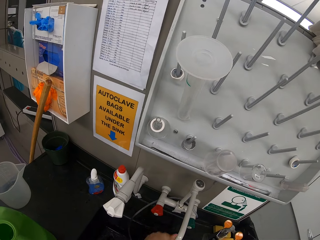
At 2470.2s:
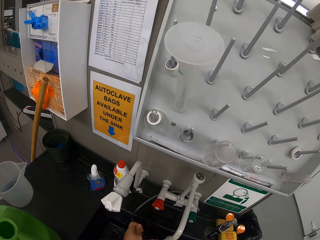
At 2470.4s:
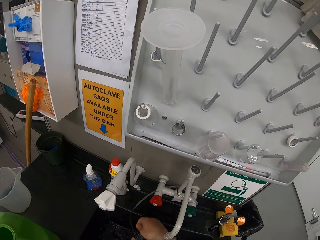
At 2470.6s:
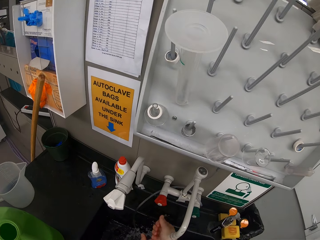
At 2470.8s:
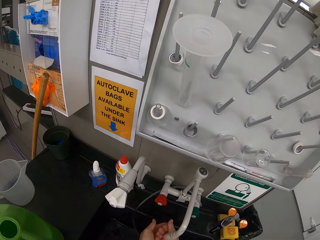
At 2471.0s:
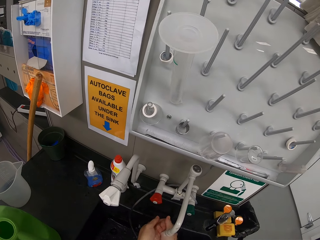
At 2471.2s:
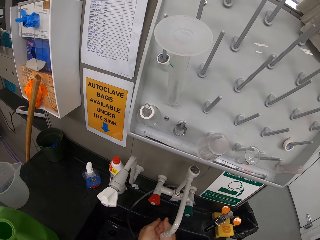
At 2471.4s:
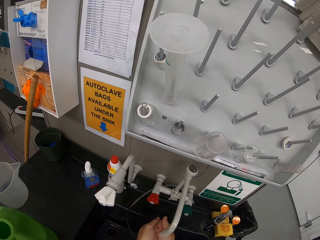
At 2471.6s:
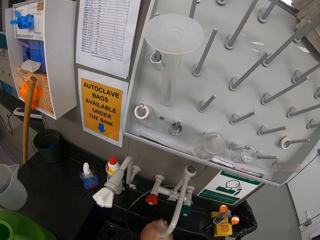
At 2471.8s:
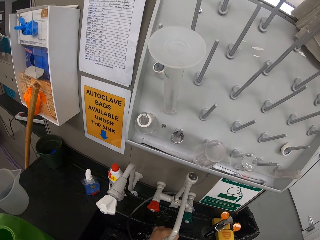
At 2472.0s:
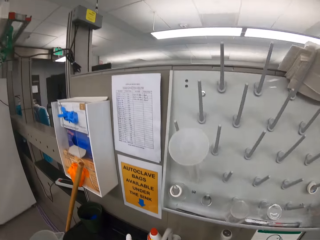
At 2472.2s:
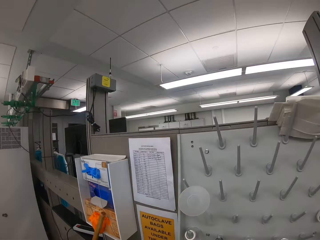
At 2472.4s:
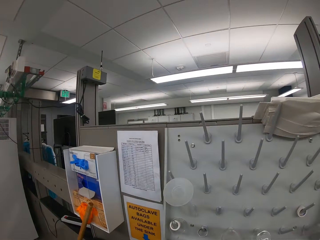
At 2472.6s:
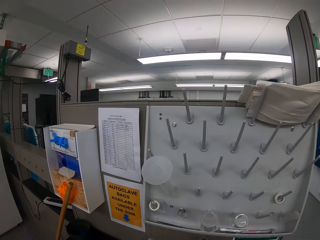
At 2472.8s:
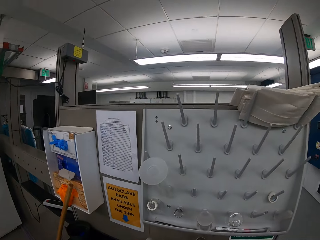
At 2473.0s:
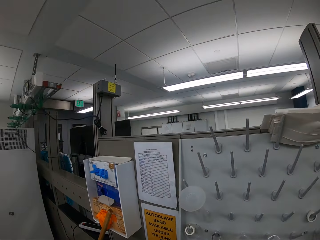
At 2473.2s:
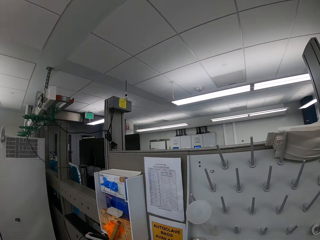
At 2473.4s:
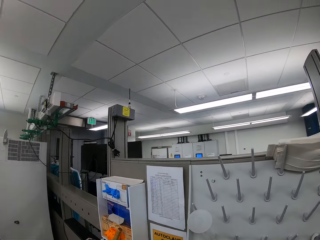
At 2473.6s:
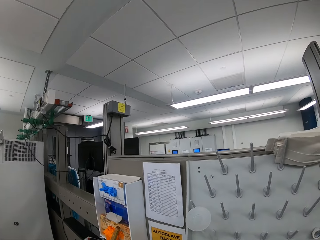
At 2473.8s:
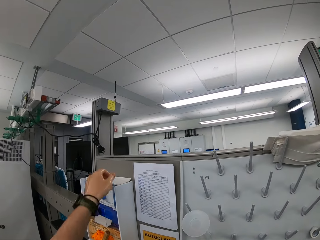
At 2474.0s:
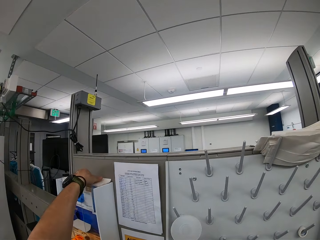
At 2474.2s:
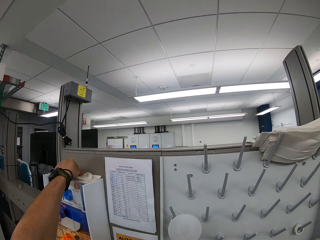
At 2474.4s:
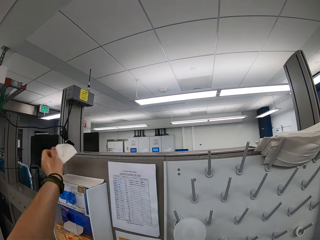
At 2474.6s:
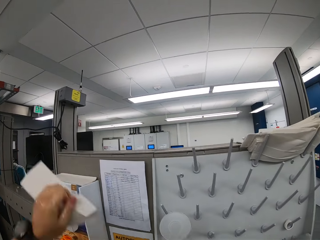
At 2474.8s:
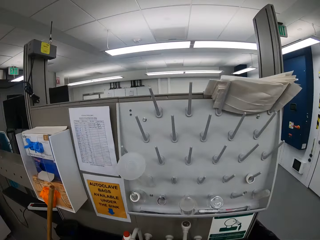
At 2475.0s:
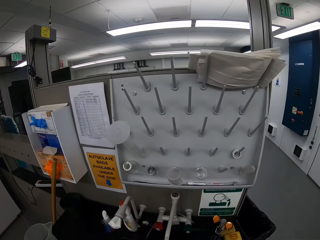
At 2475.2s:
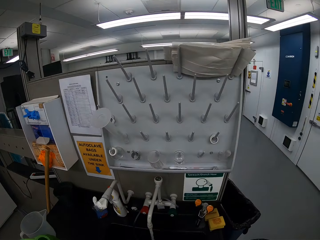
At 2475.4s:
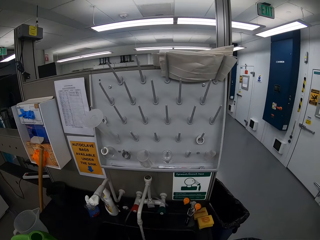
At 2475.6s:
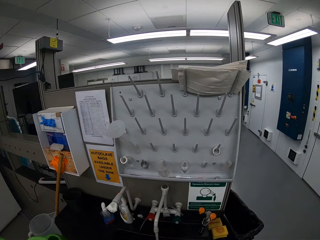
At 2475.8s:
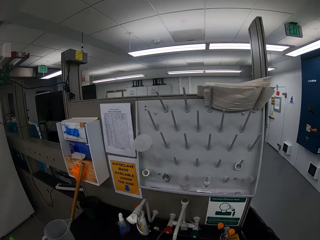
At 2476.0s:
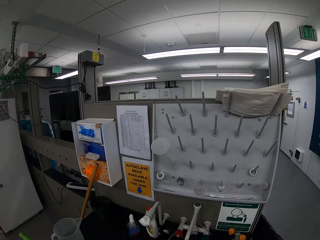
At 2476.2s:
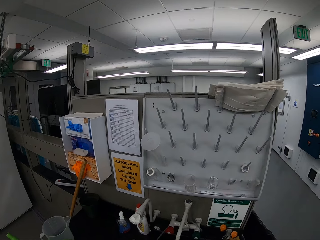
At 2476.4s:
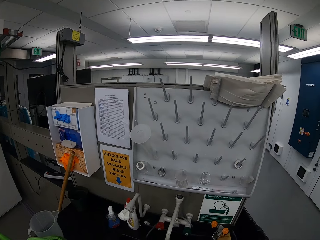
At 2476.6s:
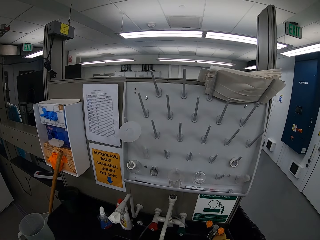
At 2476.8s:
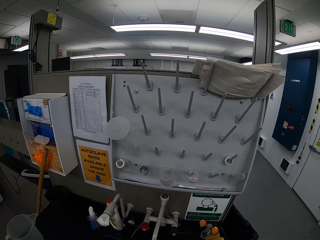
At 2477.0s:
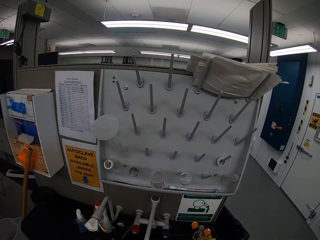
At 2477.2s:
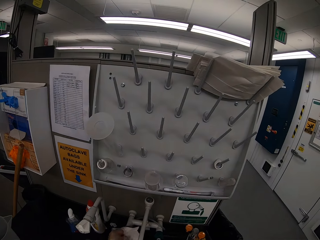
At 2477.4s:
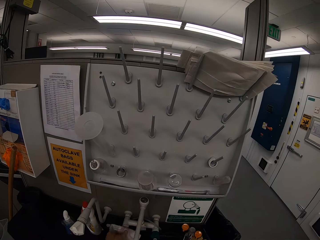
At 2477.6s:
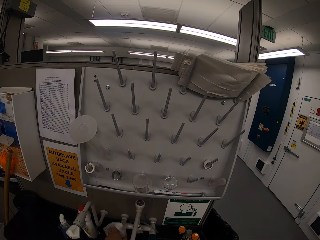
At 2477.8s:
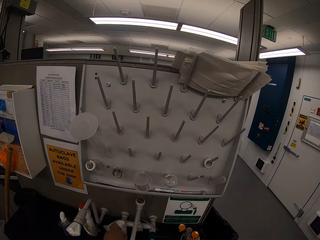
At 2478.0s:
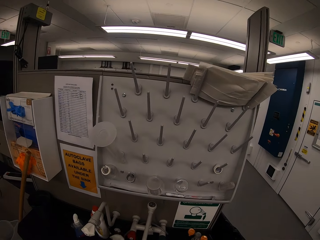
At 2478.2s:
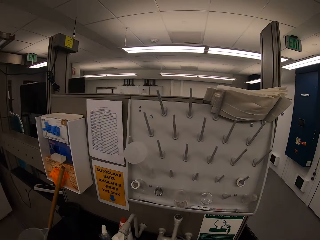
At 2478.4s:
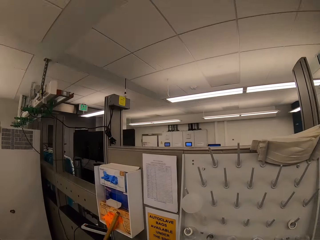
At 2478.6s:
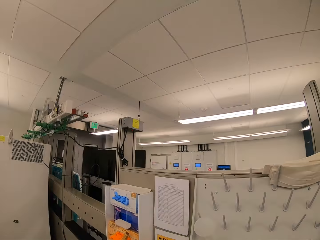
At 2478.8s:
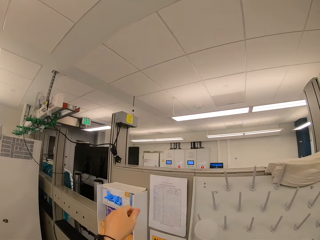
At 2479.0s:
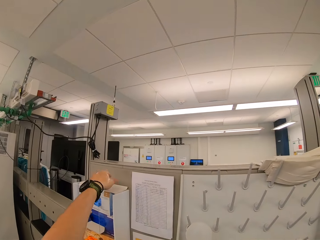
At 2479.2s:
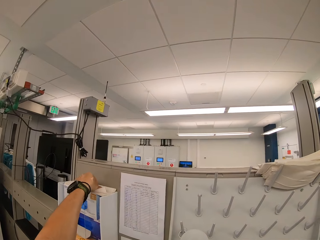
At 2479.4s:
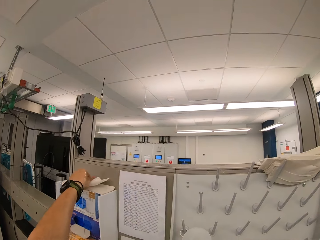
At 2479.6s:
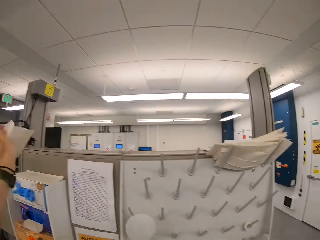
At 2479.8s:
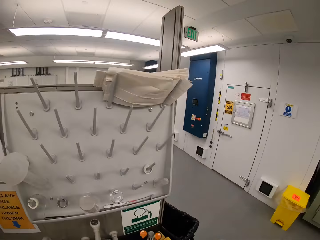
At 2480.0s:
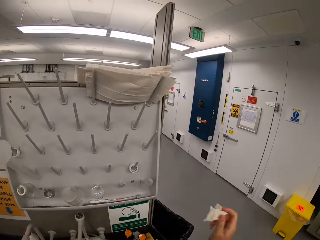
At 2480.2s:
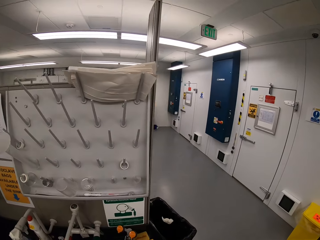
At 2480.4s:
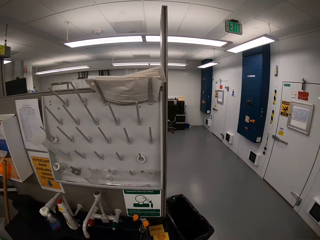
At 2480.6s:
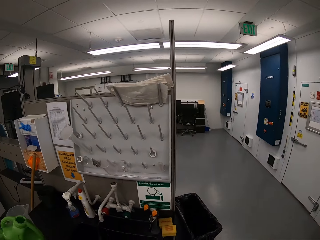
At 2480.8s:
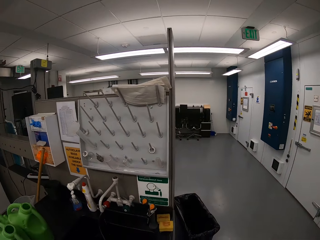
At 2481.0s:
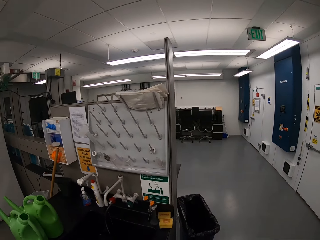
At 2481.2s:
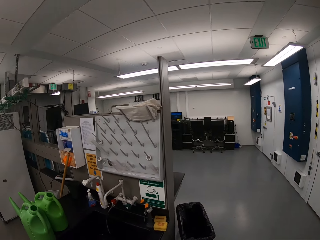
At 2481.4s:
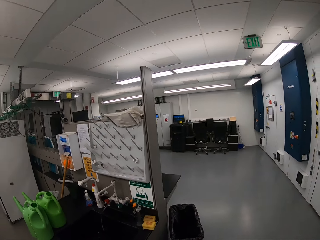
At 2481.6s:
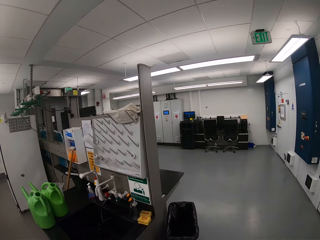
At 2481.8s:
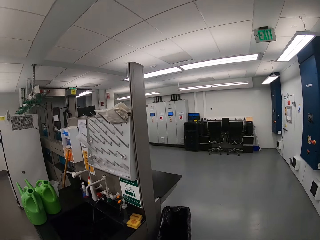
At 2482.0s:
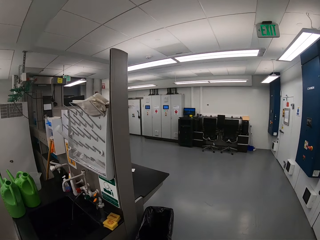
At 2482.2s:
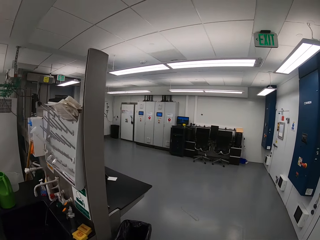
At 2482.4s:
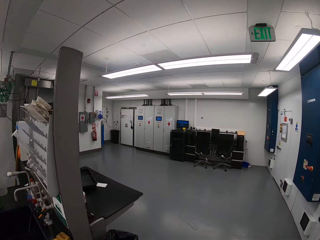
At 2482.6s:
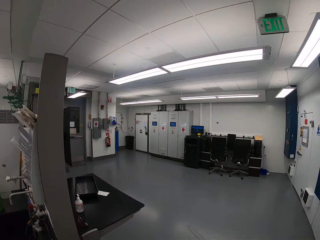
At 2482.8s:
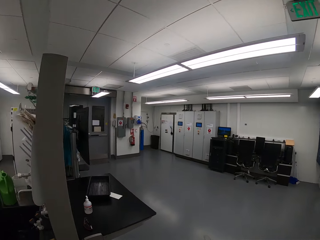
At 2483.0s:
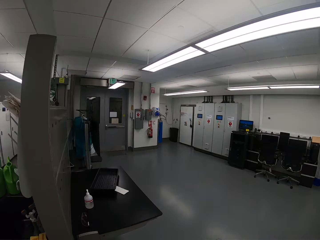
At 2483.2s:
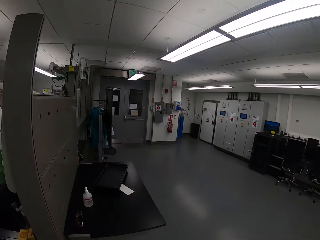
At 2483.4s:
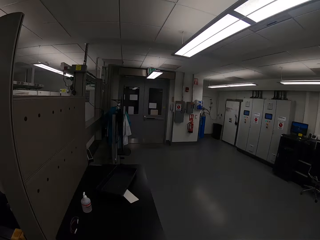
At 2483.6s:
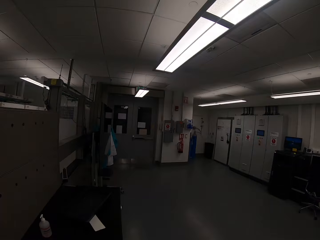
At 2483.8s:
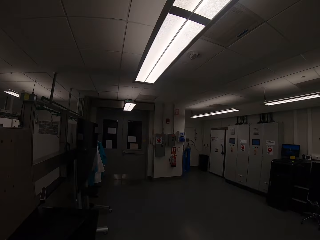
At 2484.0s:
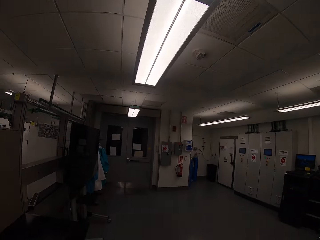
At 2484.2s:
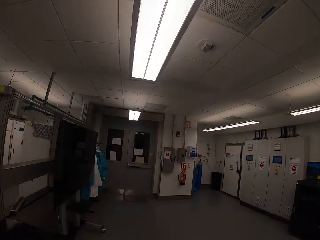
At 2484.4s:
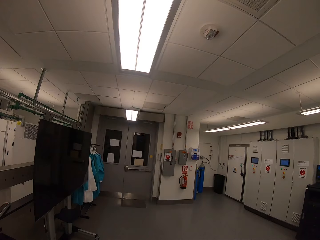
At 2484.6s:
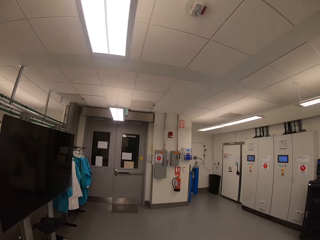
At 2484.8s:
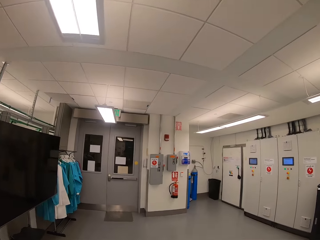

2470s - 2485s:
The camera wearer picks up a paper towel. They close the tap of water. They pick up a paper towel. They throw the paper towel in the garbage bin. They walk towards a door.

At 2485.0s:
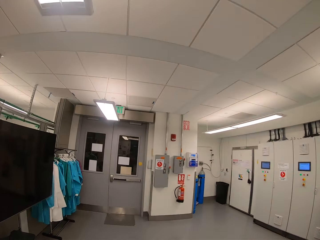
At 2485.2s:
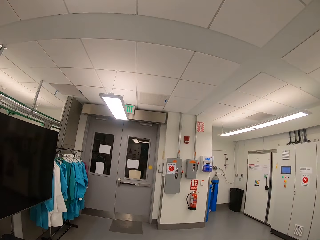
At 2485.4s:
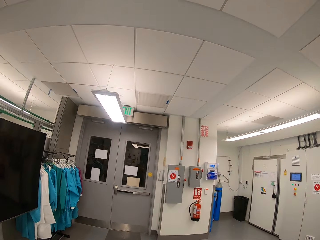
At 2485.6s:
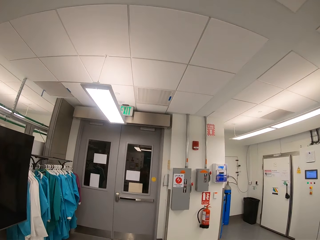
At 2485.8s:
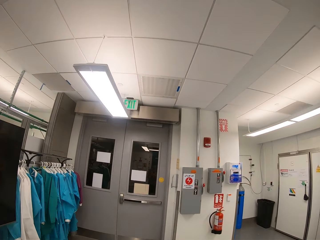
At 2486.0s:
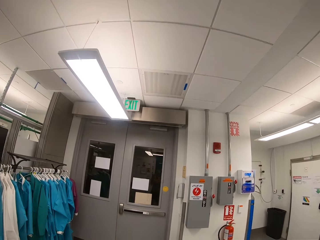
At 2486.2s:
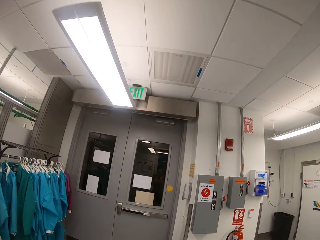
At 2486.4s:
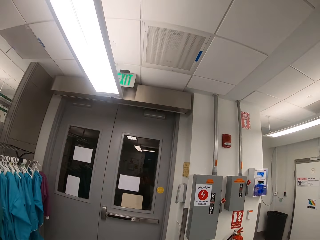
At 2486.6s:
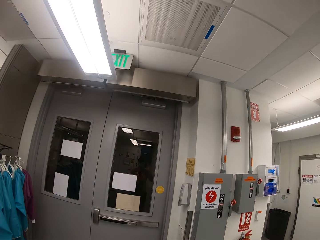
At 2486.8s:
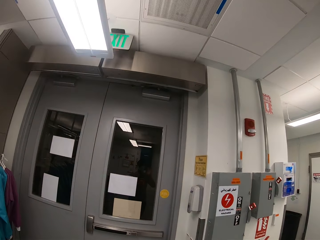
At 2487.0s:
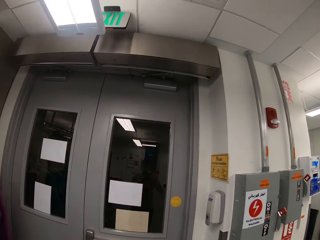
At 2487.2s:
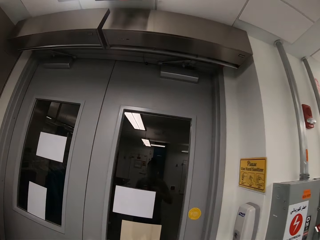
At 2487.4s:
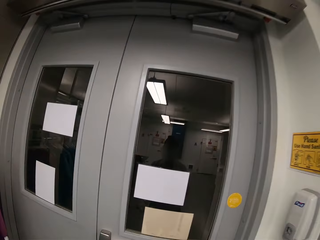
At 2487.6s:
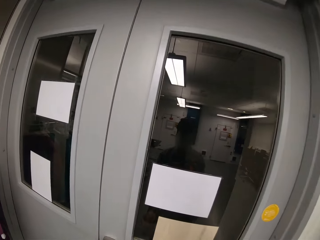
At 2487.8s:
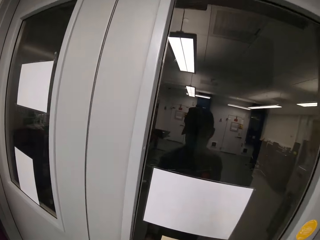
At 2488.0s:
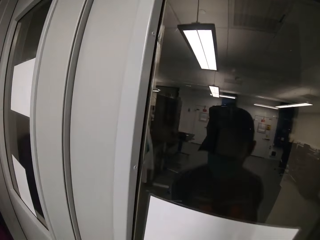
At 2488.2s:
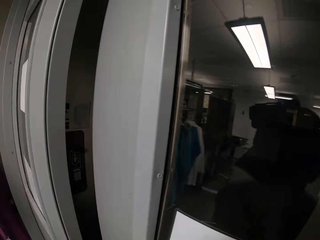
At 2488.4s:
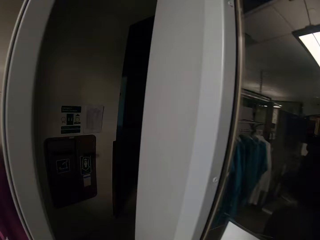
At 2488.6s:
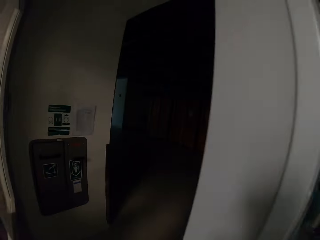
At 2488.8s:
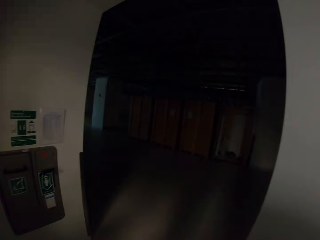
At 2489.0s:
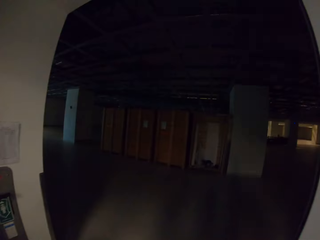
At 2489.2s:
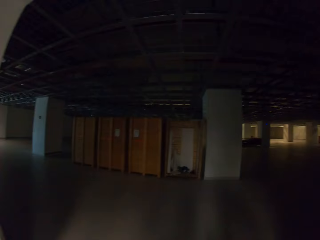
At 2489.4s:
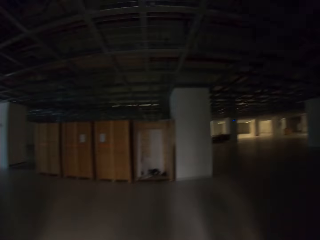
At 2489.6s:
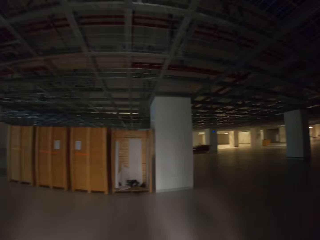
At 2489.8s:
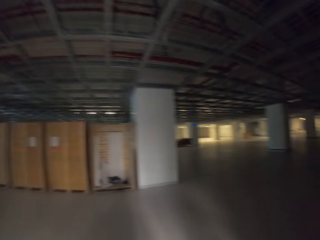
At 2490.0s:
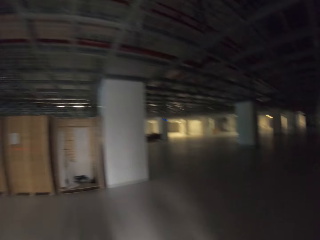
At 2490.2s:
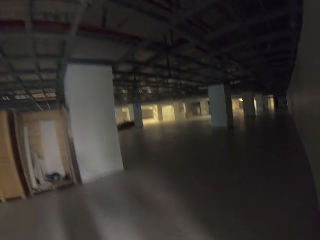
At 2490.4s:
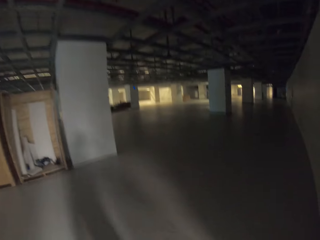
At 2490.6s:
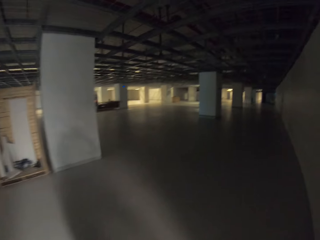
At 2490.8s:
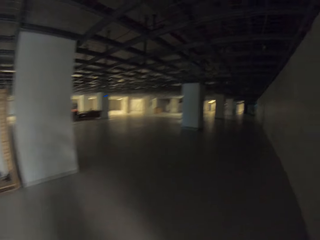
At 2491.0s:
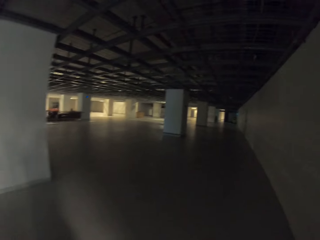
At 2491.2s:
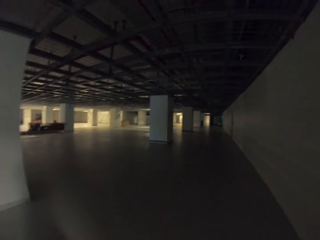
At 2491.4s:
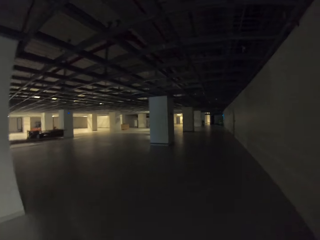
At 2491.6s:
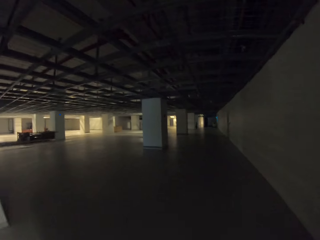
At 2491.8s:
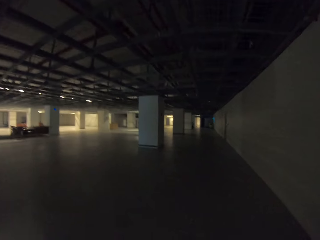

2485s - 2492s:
The camera wearer opens the door. They enter the door. They walk towards the elevator. They walk around the room.
